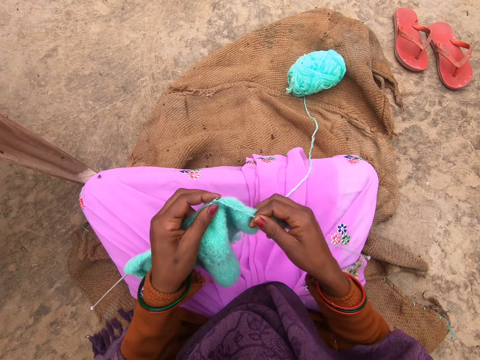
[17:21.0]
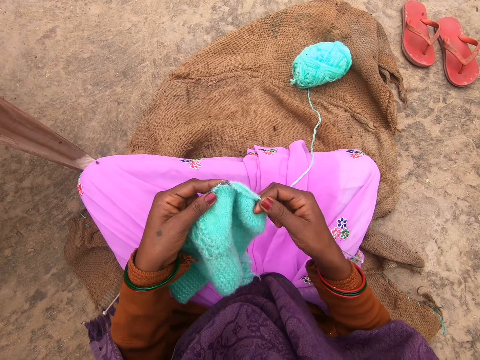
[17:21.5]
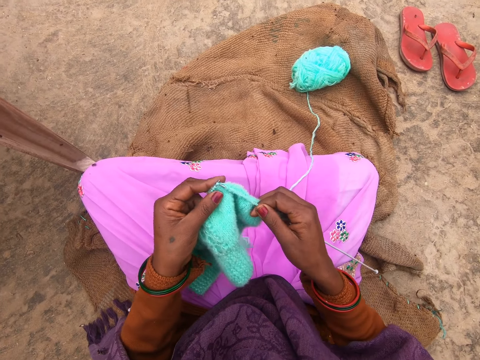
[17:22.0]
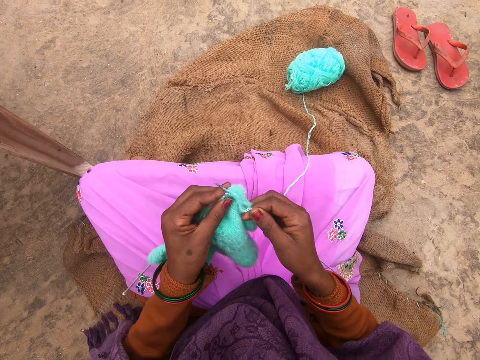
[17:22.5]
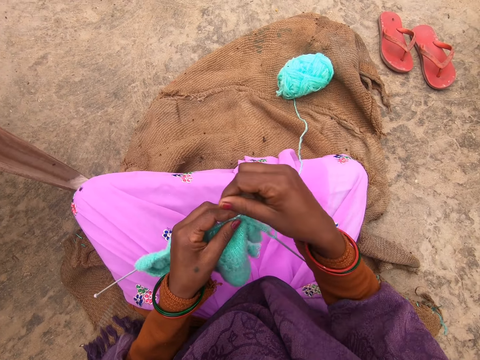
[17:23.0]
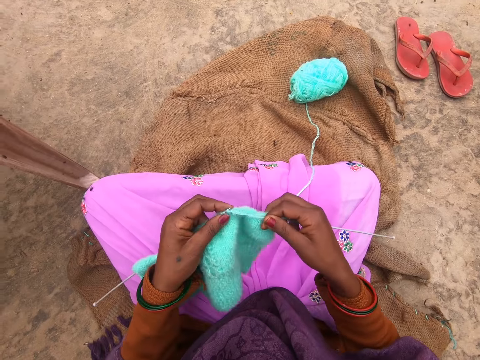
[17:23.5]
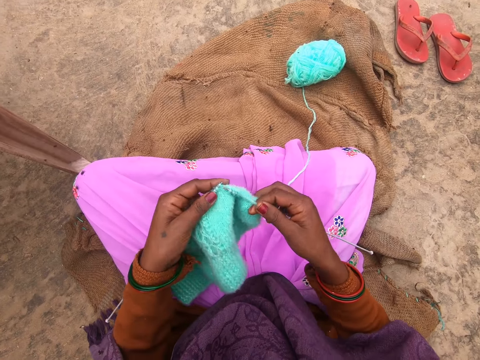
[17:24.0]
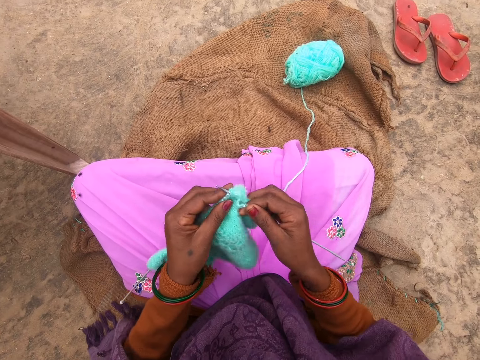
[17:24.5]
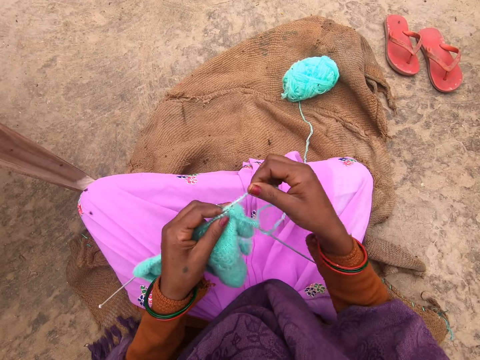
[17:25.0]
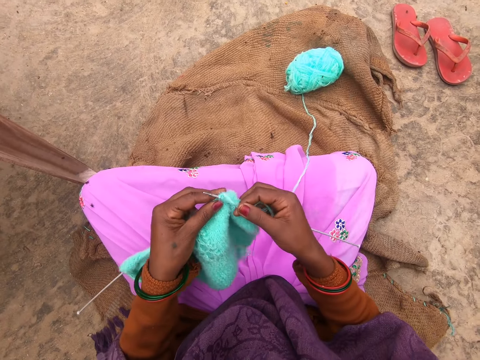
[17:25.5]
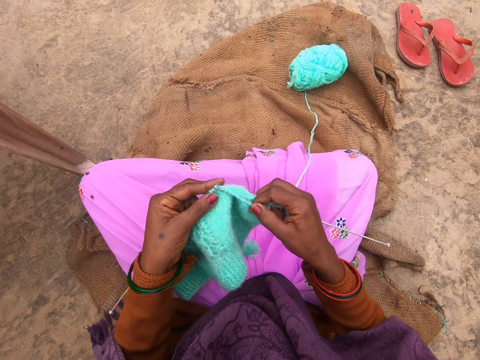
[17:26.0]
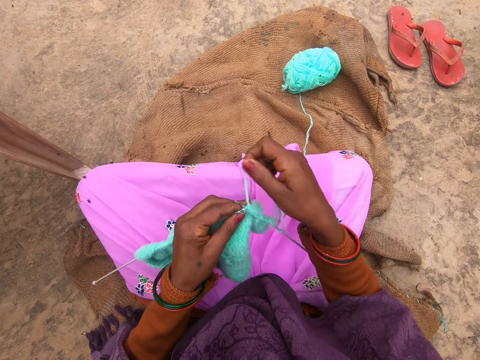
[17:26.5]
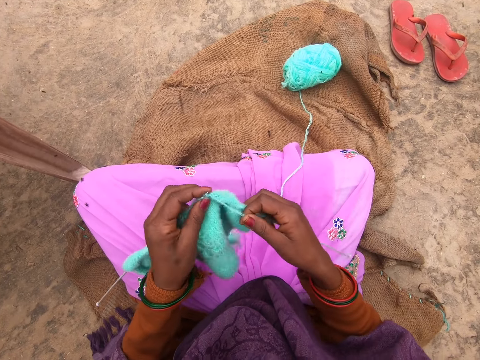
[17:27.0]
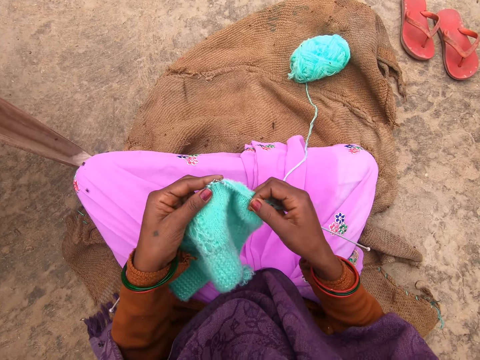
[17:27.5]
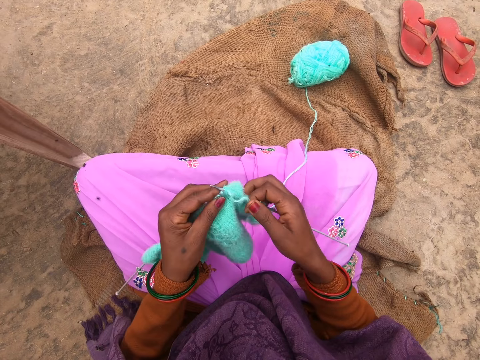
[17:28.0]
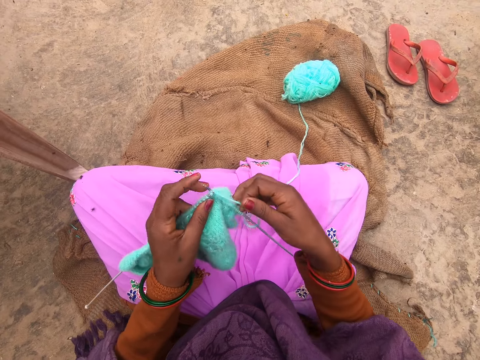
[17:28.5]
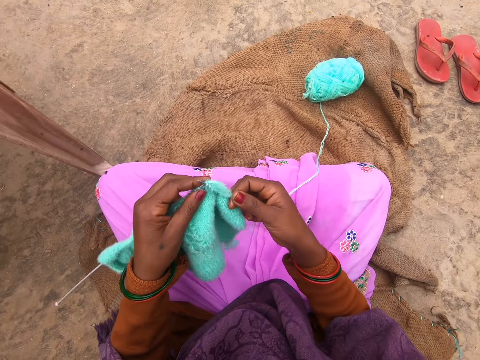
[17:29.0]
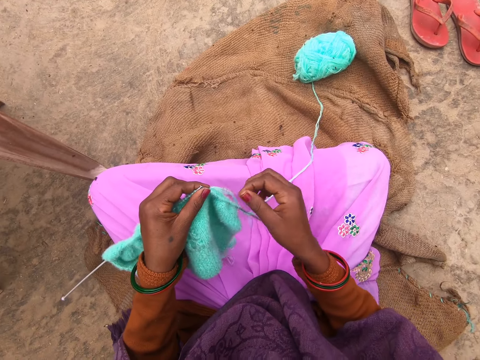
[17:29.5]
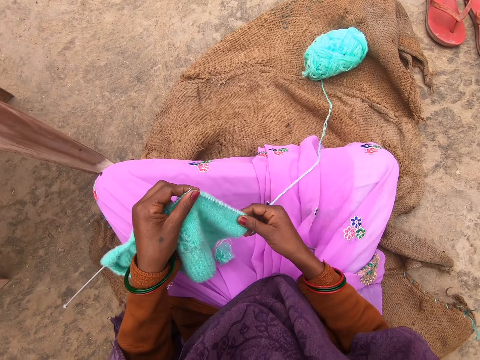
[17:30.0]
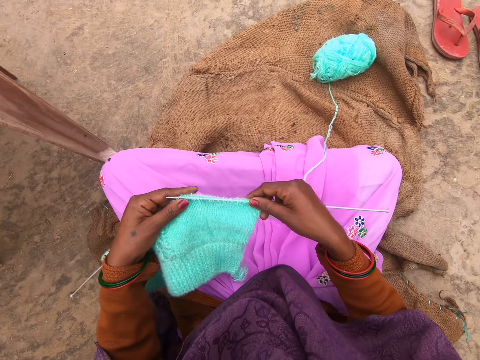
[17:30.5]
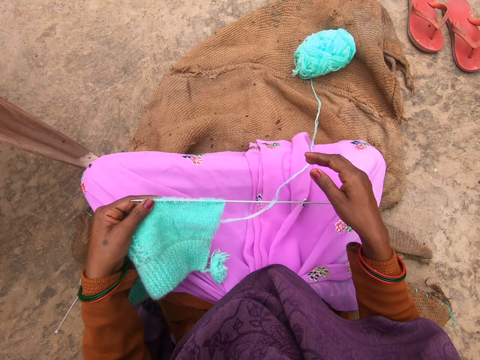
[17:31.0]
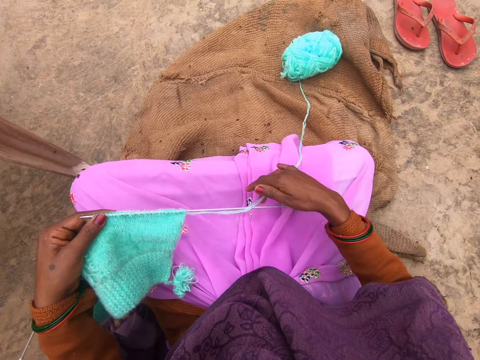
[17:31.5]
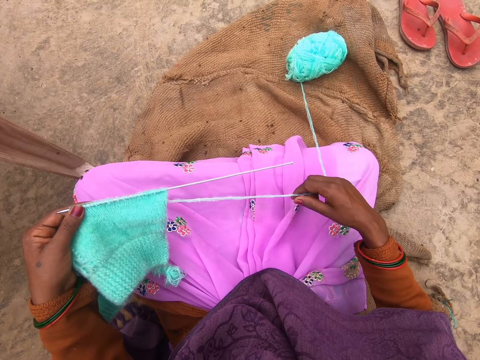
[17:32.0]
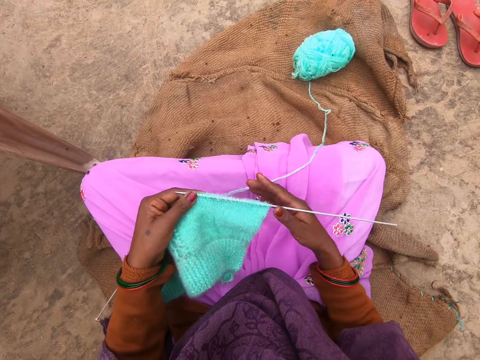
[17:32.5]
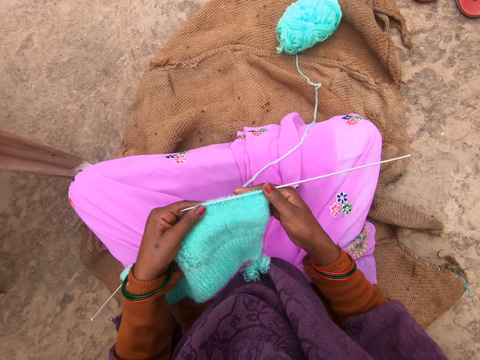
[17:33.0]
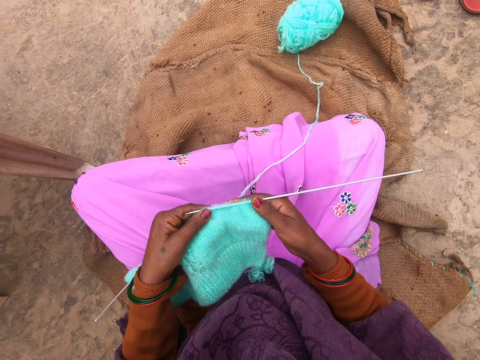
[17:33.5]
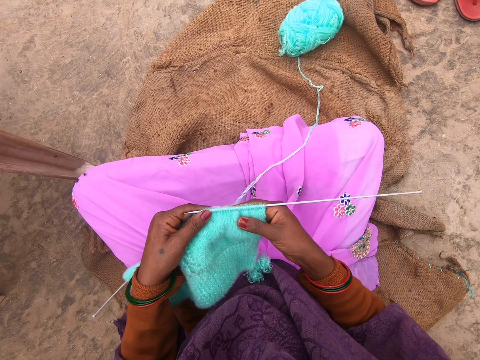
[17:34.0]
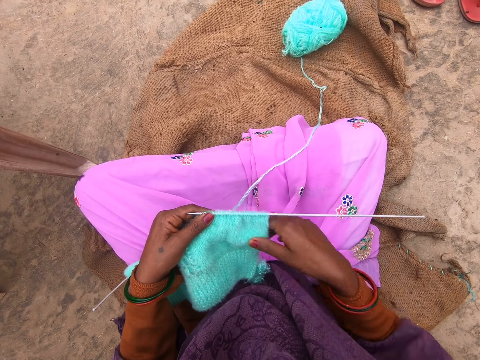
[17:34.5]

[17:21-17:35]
The camera wearer stretches the garment on the knitting needle. They adjust the fabric. They stretch the knitting thread. They stare at the garment.

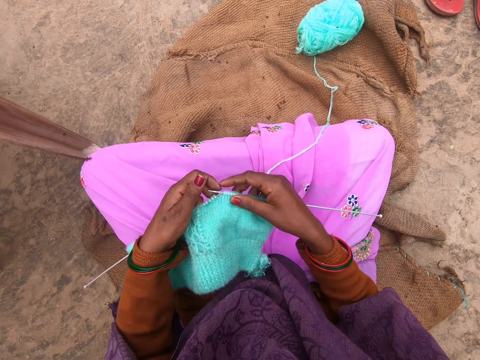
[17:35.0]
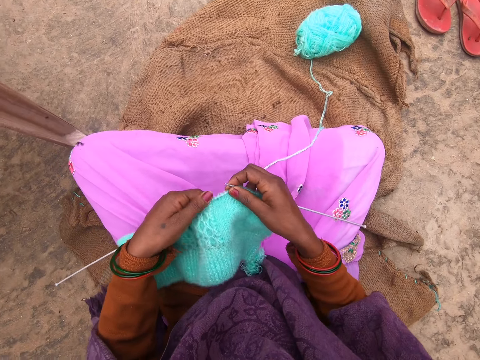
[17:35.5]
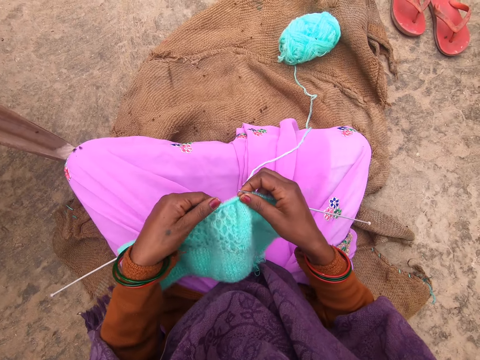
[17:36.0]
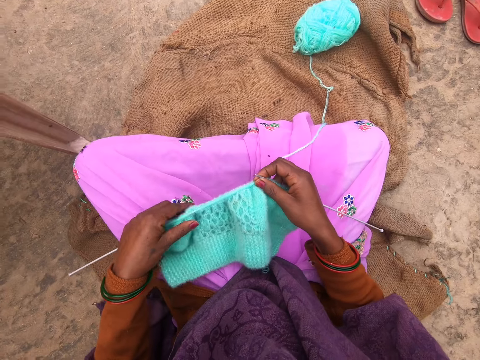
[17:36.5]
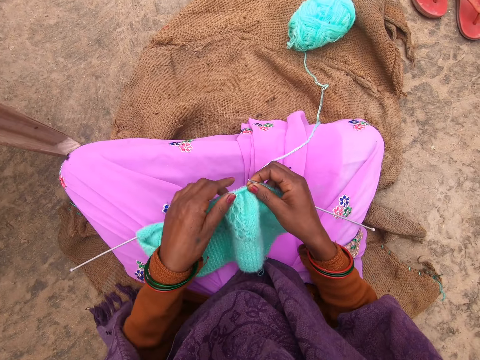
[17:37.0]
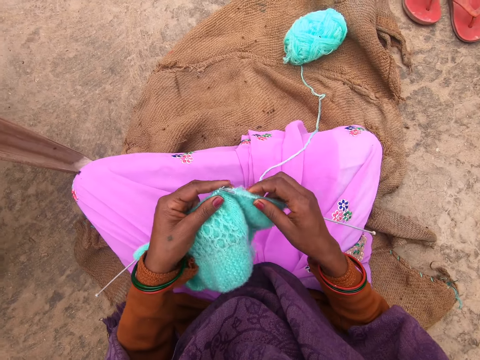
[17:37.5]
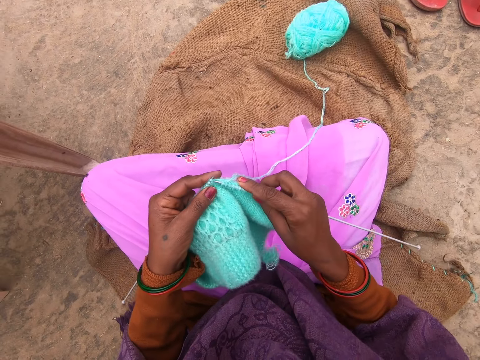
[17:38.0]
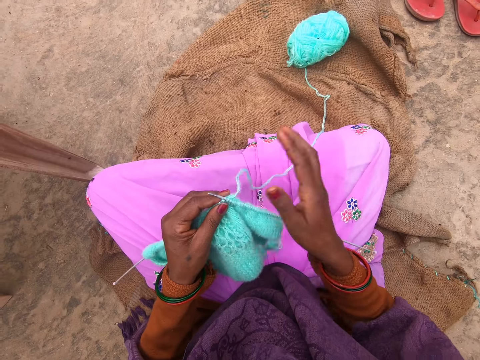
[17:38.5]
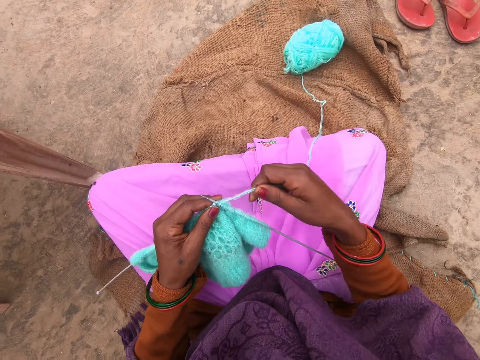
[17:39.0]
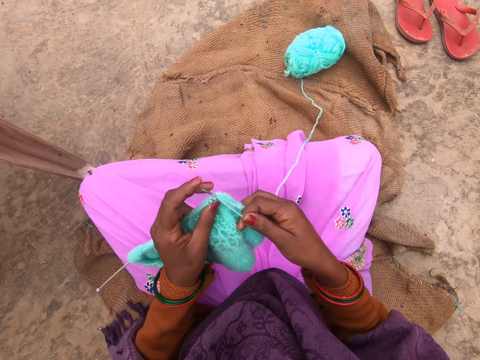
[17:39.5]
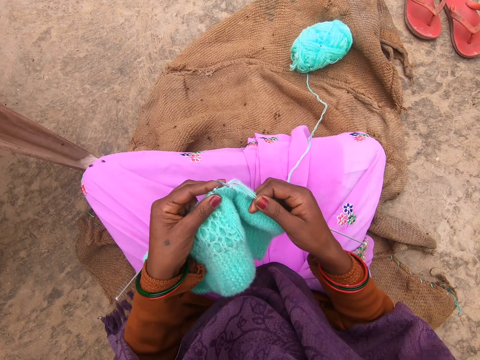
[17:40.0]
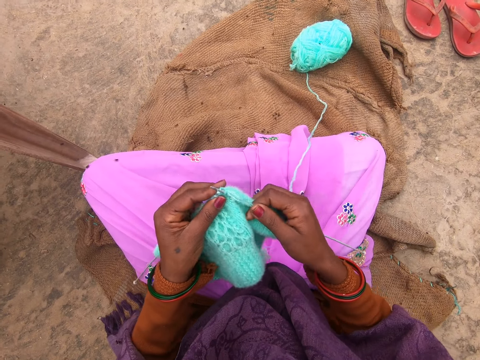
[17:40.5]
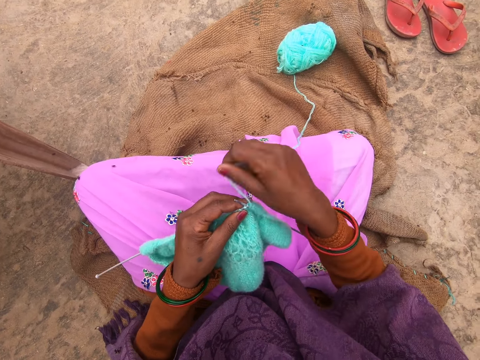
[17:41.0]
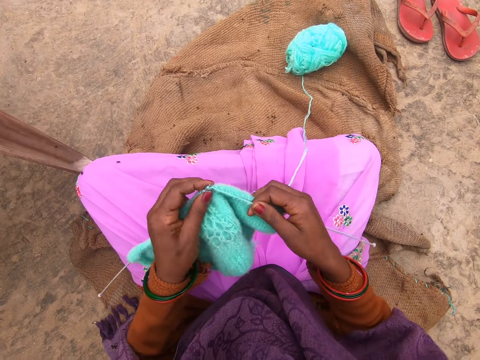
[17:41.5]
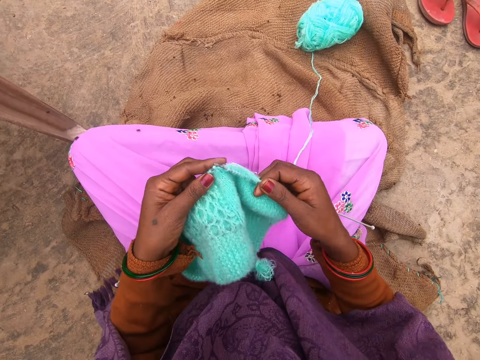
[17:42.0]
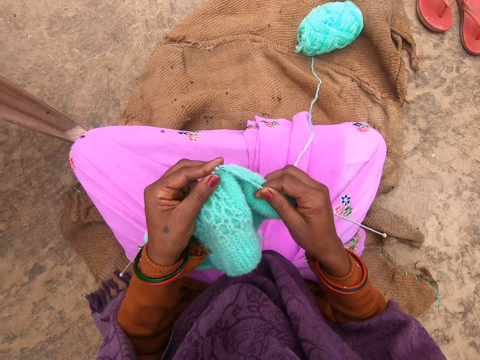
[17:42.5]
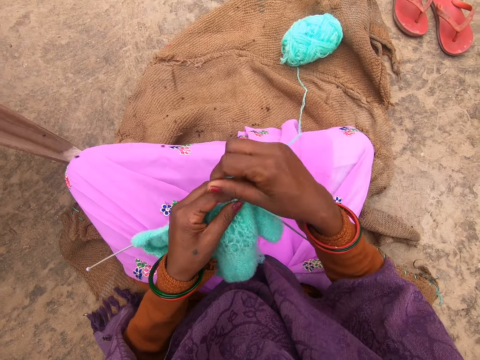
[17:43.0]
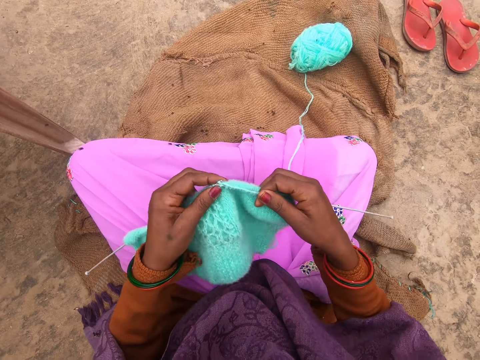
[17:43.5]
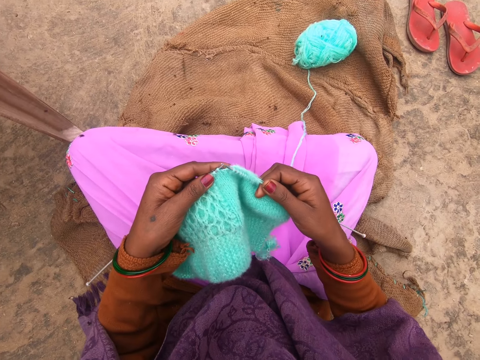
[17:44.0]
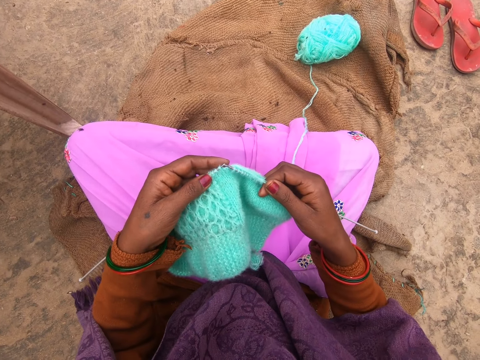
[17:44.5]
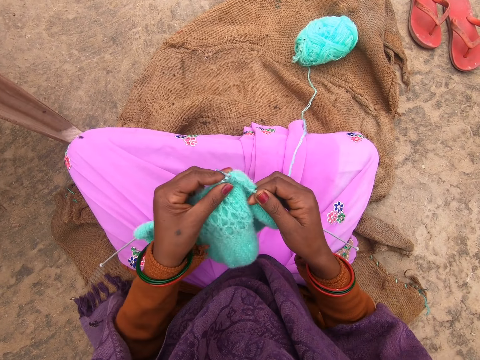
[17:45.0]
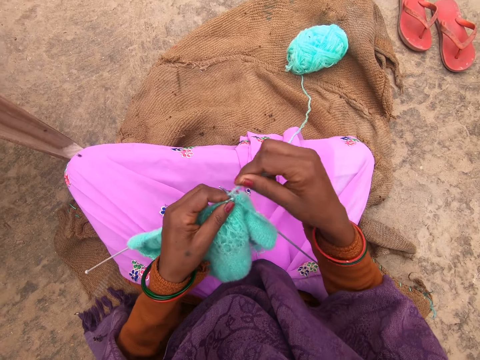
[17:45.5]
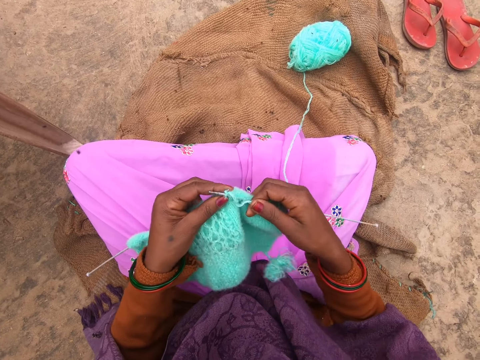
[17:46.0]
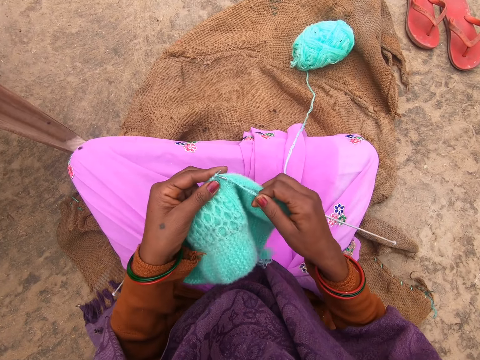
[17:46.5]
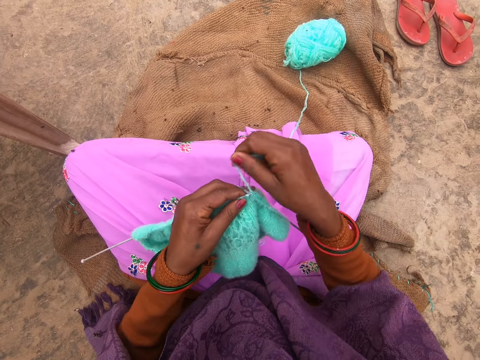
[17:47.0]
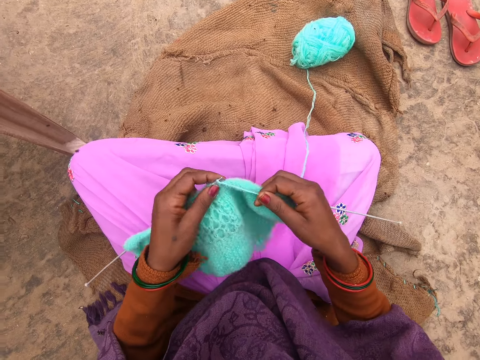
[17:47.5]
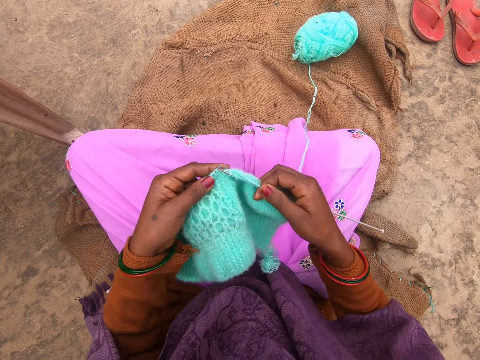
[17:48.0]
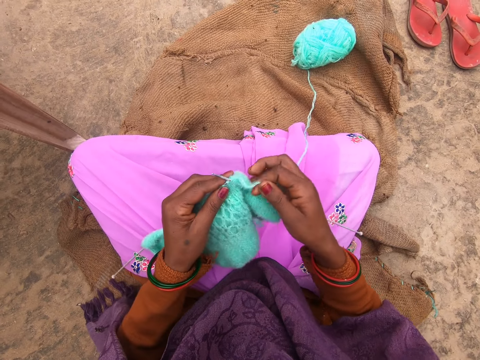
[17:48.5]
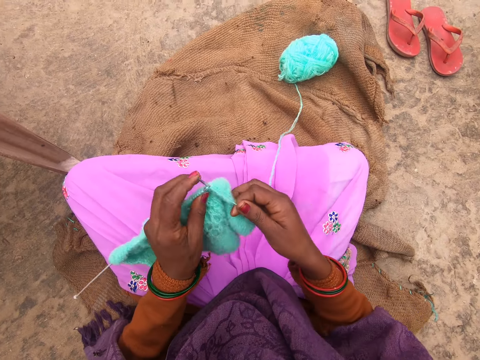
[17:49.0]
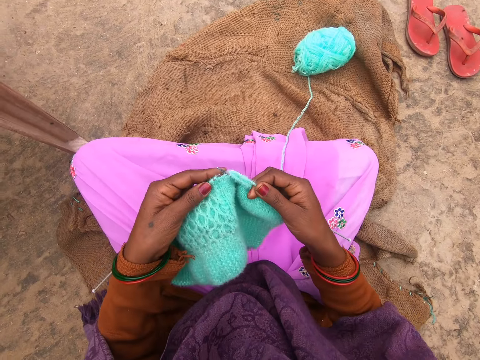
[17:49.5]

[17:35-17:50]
The camera wearer stretches the garment on the knitting needle. They knit the garment. They gesture and move their hand. They knit the garment again.
